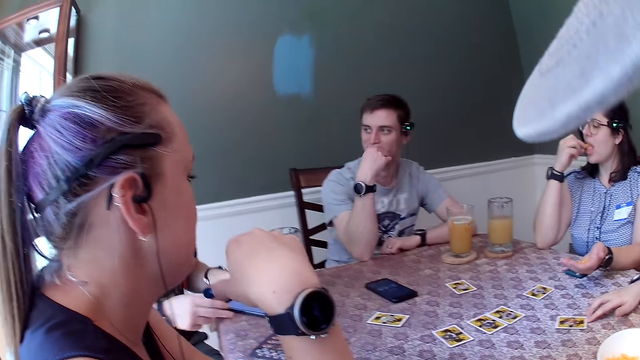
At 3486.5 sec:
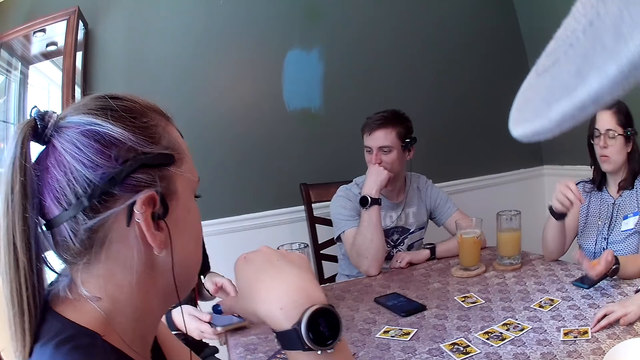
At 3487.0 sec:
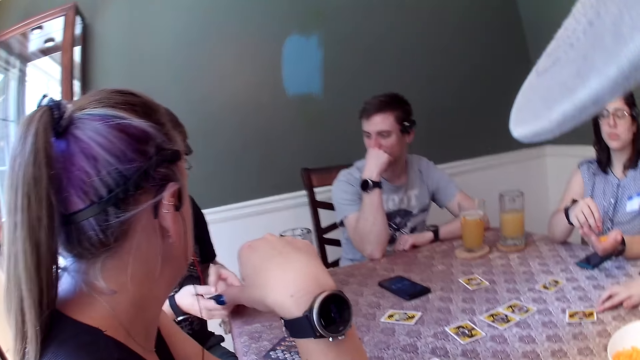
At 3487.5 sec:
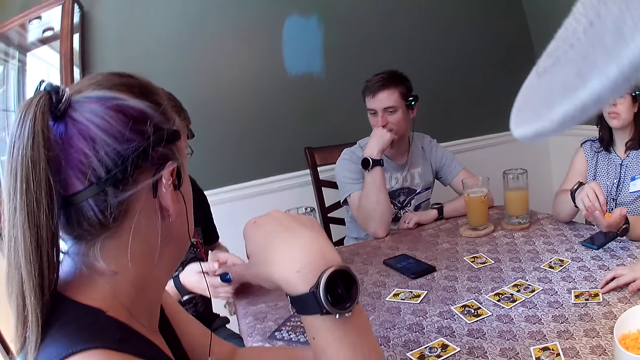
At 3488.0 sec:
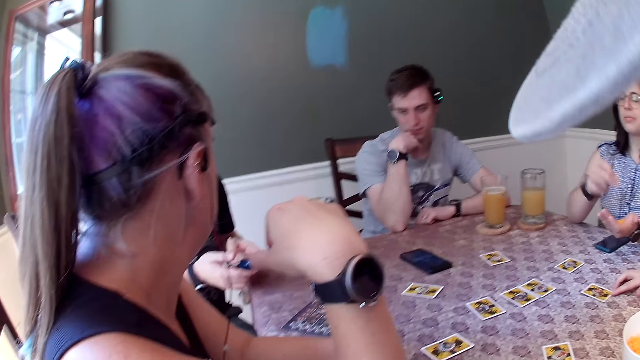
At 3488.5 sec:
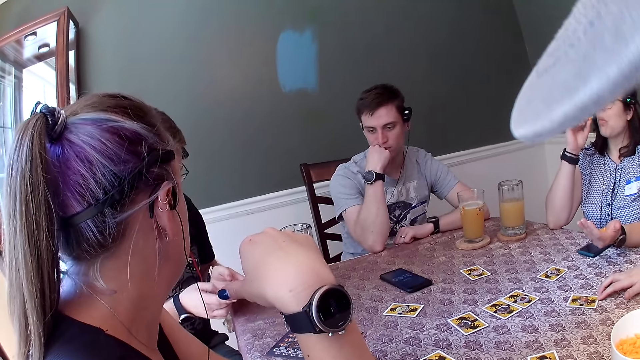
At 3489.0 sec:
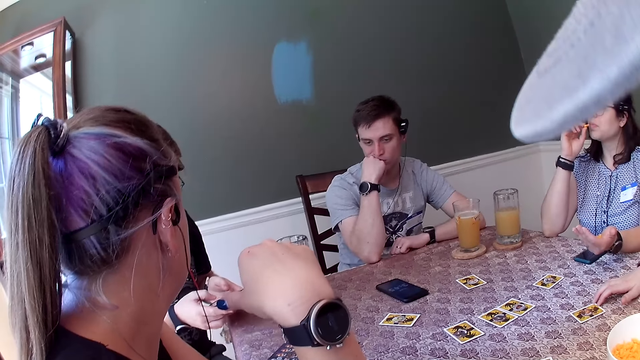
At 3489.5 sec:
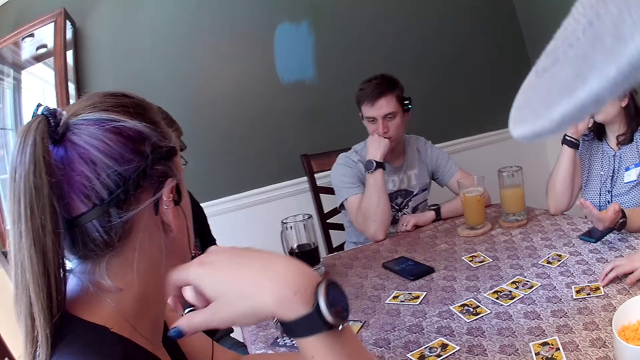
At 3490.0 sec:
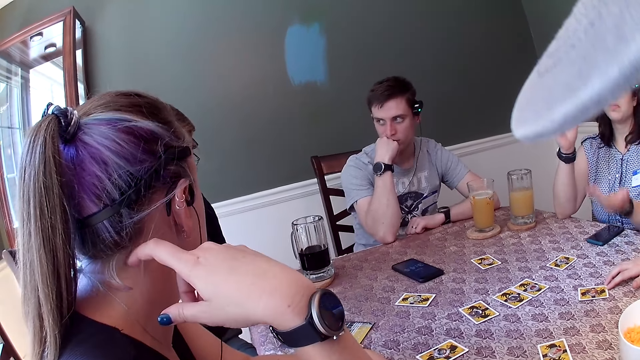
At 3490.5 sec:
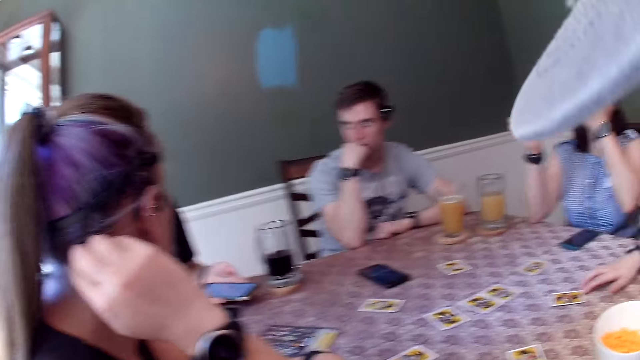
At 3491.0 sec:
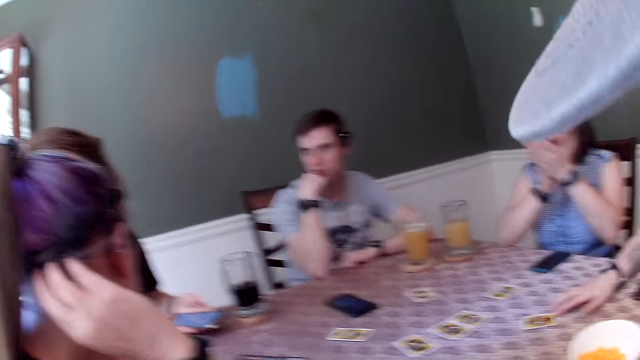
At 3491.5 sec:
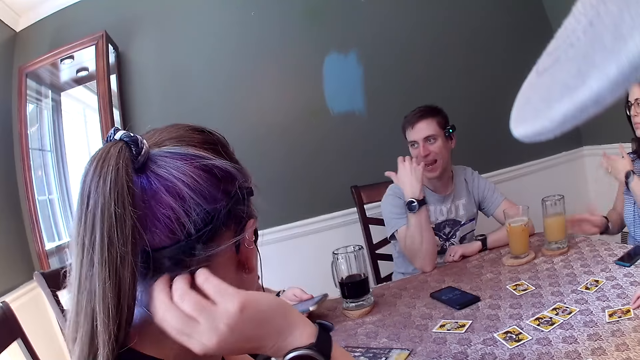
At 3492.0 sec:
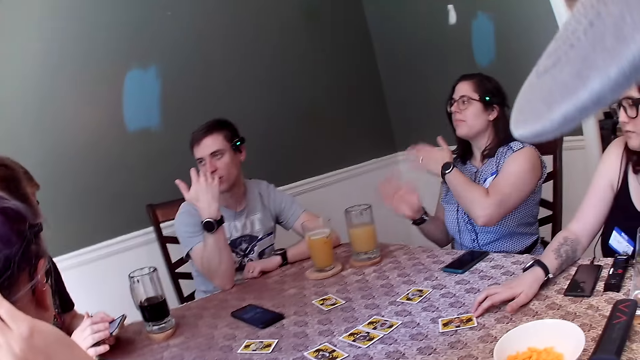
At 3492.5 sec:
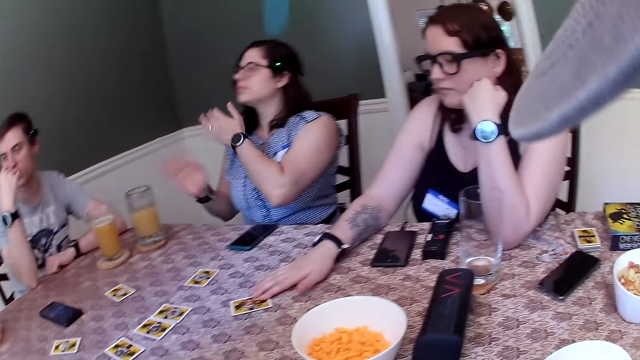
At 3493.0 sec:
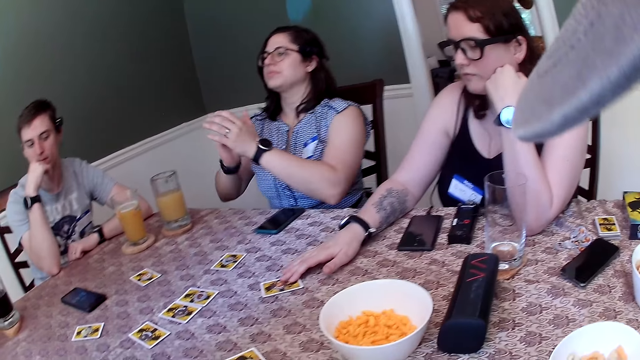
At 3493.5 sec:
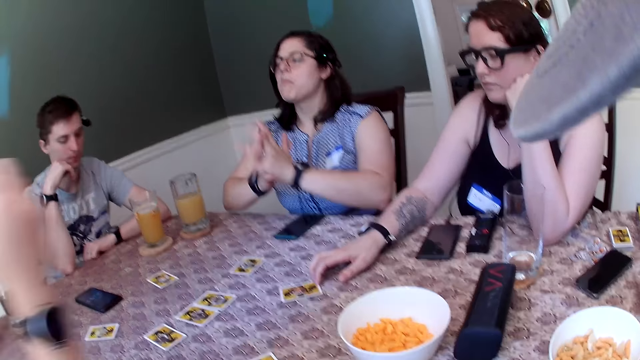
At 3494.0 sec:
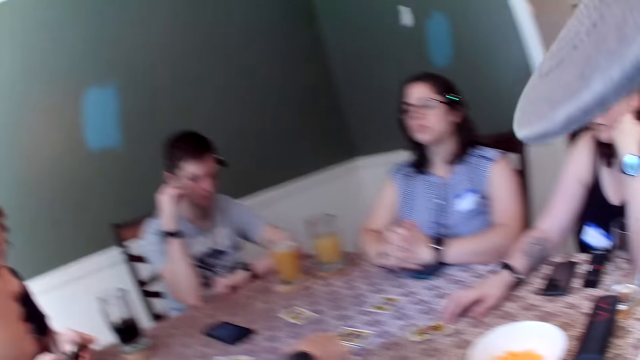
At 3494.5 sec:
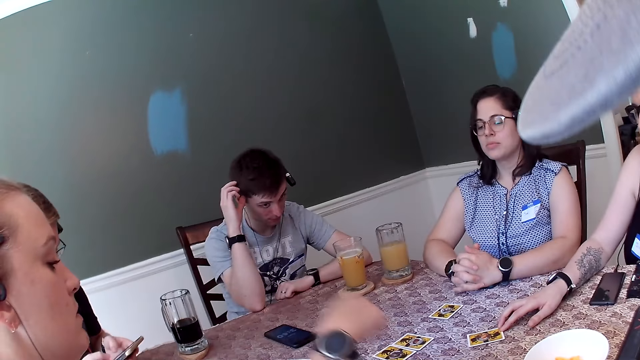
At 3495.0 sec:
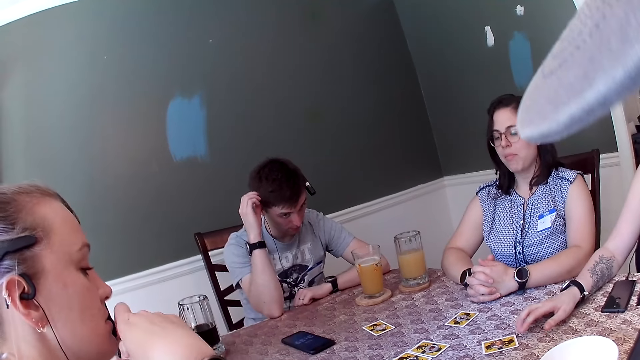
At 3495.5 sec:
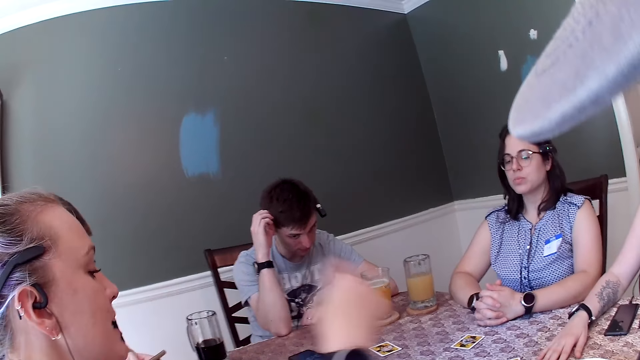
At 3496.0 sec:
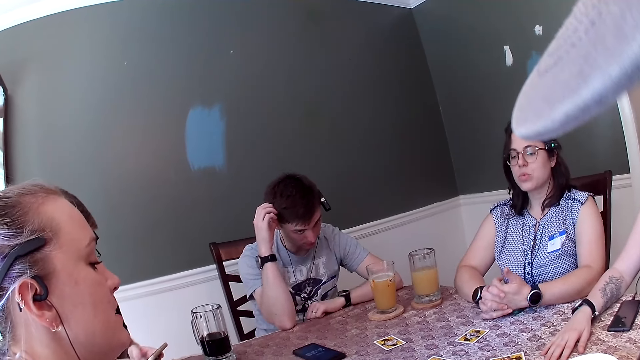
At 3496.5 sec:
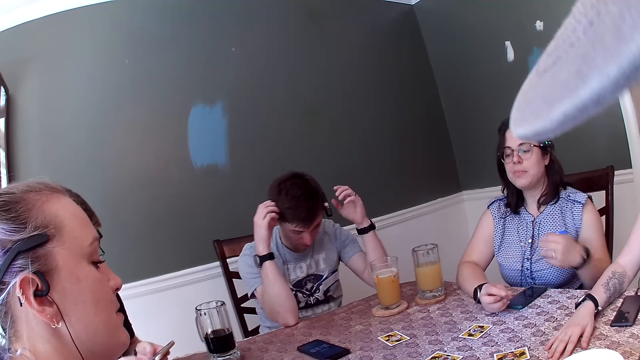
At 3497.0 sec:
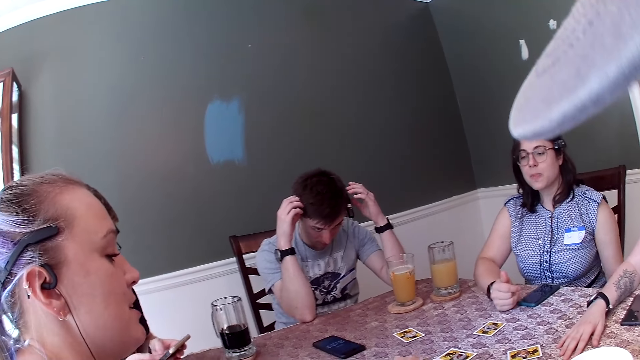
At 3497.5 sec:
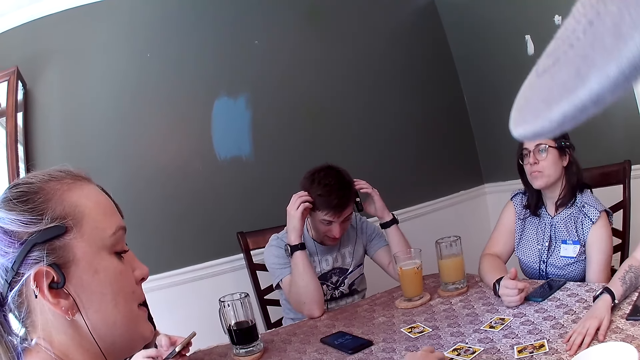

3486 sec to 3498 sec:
A man drops a book on the table with his hands, picks up the phone from the table with his hands and operates the phone. A woman eats the cheese puffs. The camera wearer pushes the bowl of biscuits on the table. Another woman touches the cards on the table with her right hand. Another woman moves the card on the table with her right hand.

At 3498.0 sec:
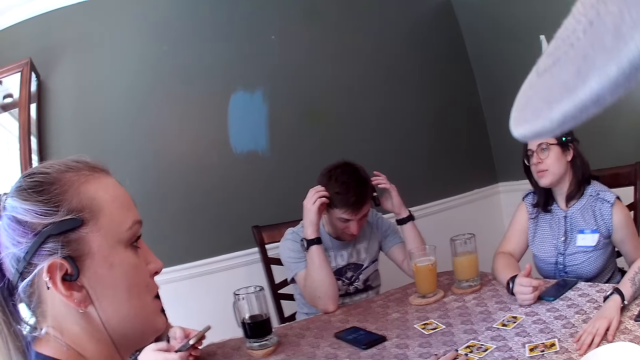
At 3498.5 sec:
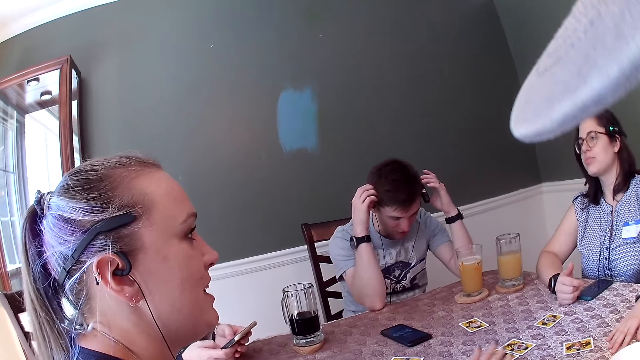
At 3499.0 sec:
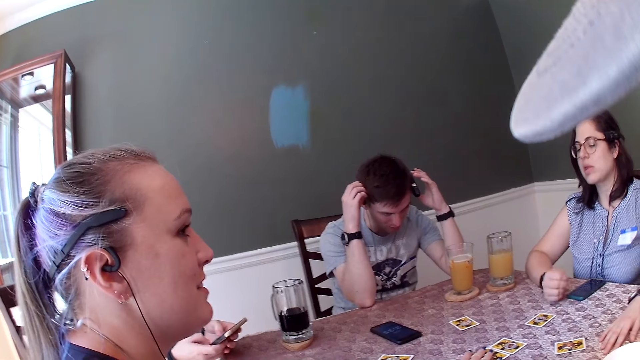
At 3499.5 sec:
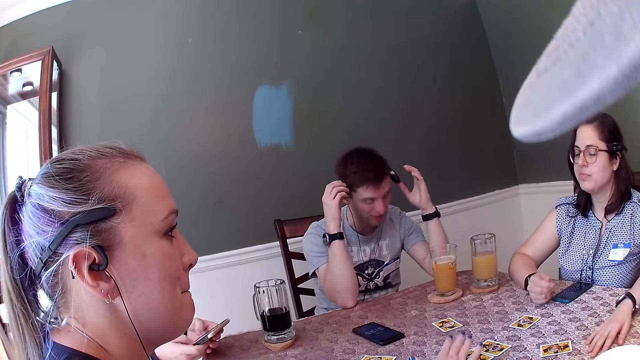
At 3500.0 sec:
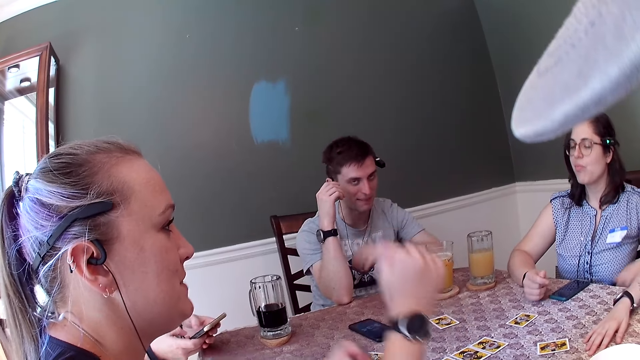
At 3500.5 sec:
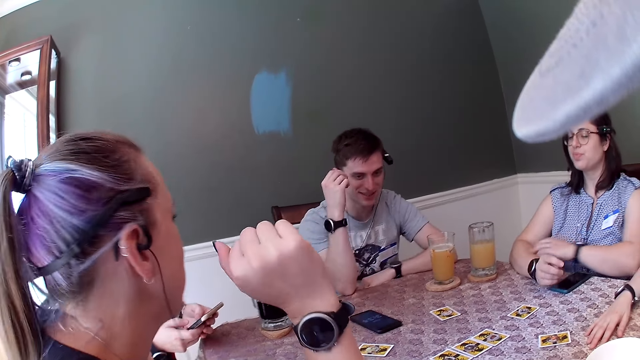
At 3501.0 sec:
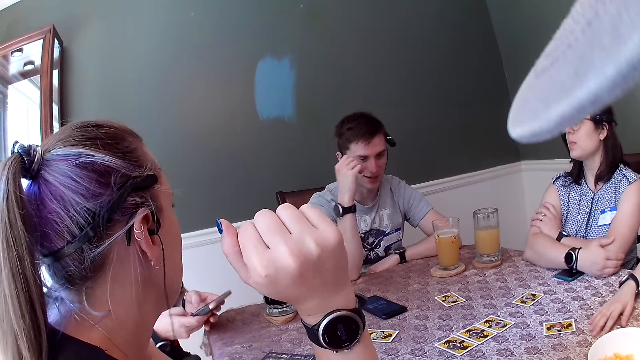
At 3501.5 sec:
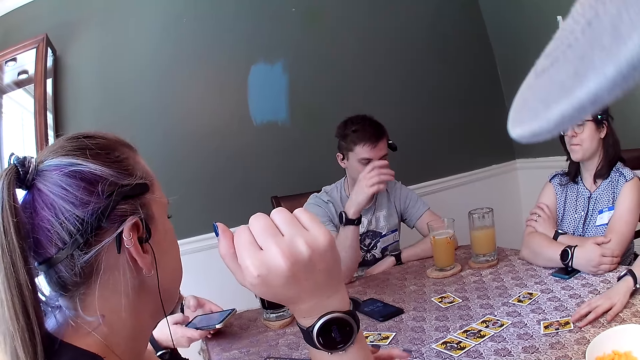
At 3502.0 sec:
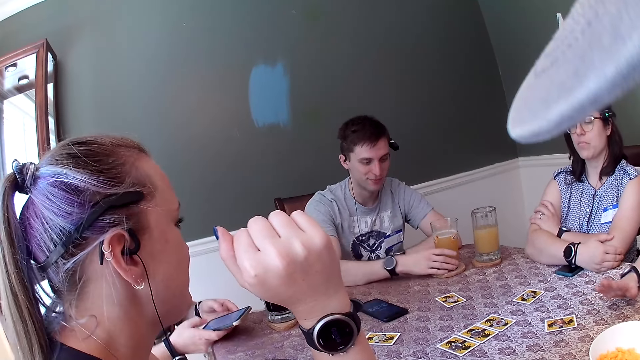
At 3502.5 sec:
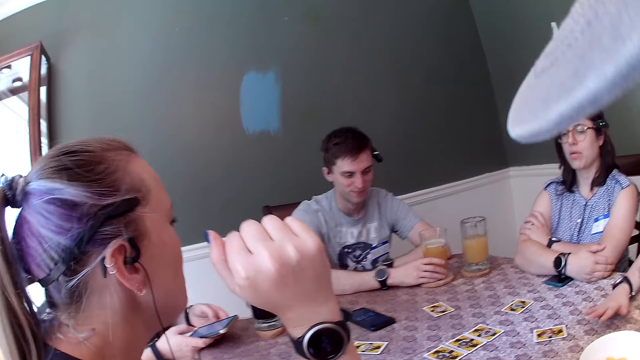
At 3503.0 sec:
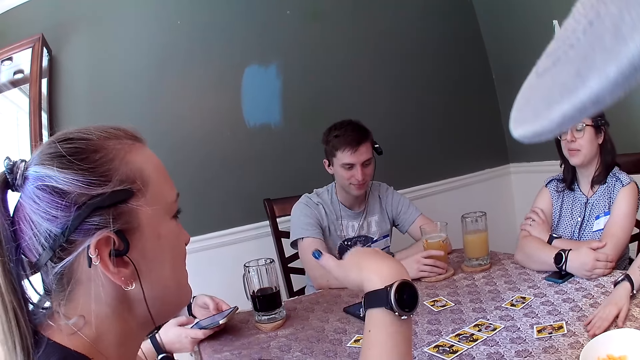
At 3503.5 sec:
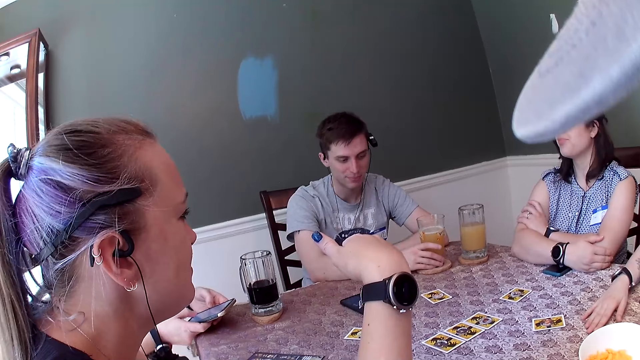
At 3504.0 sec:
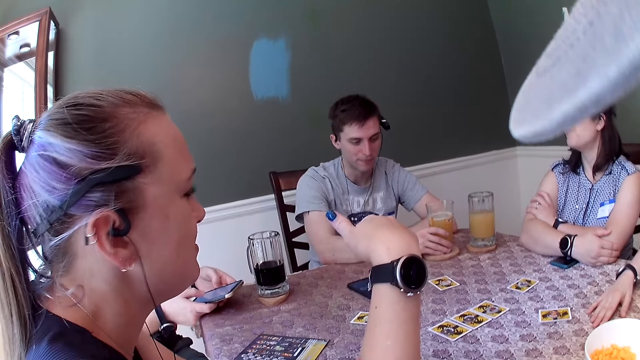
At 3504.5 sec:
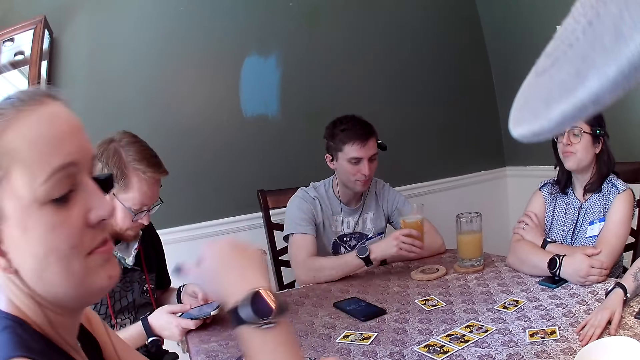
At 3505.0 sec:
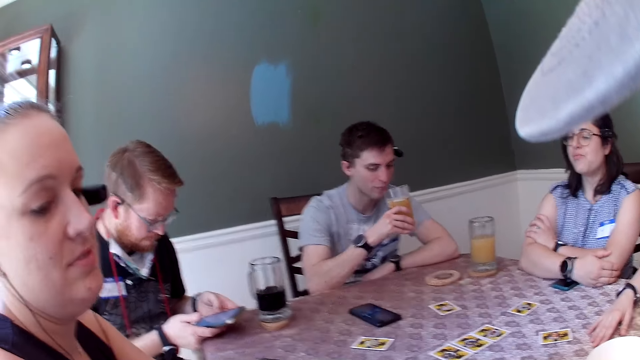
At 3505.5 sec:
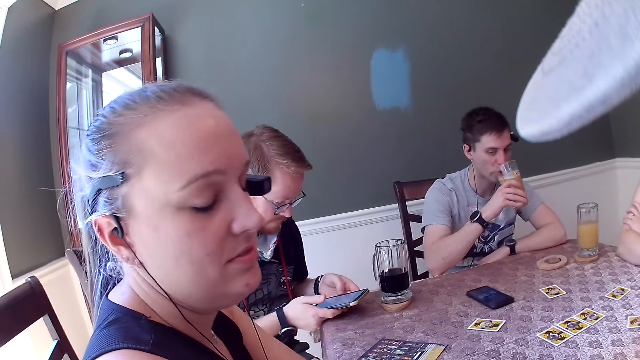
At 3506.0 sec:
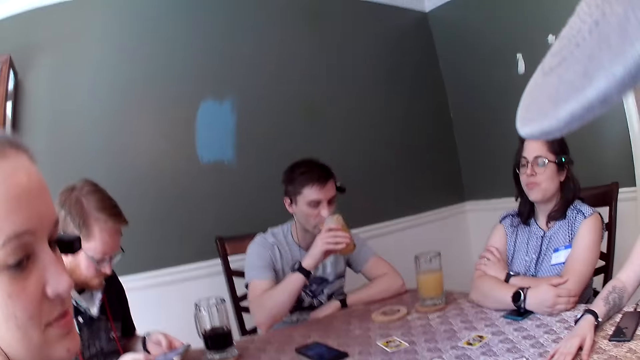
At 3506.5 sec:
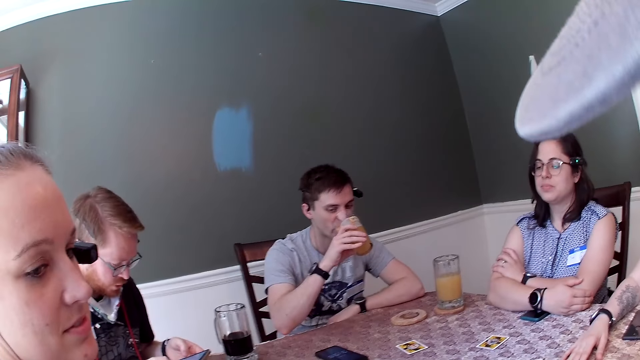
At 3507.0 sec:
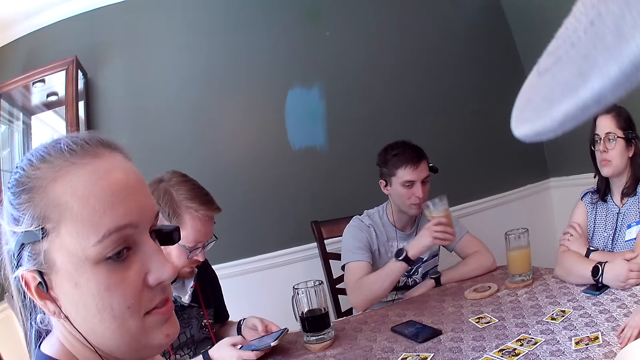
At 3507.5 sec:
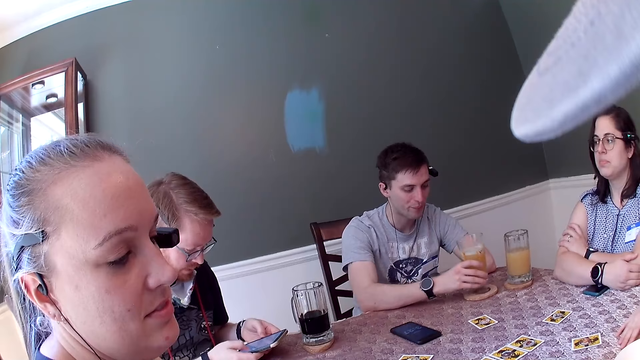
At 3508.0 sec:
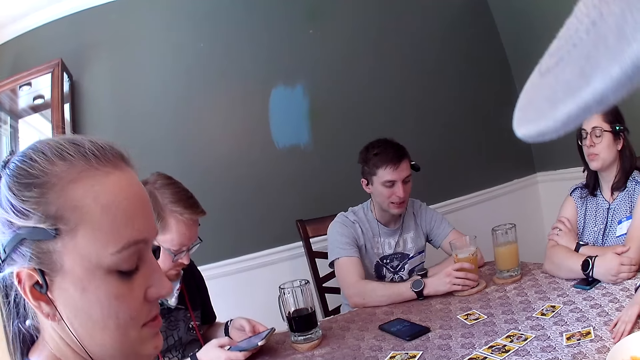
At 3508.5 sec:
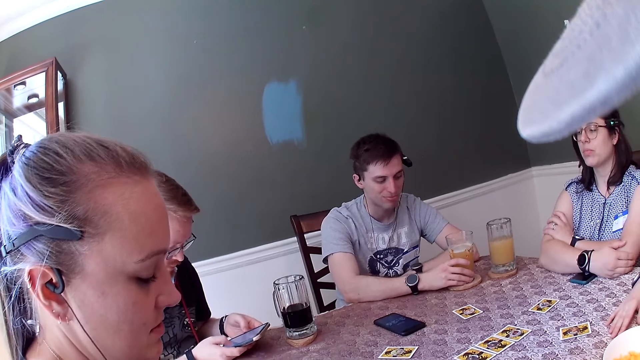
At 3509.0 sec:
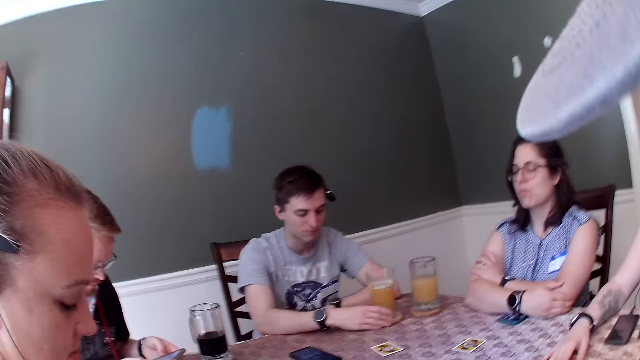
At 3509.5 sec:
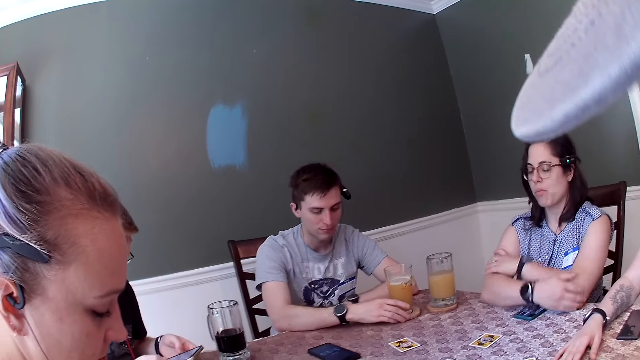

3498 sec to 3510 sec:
A man holds the cup of drink on the table with his right hand. The man lifts up the cup of drink from the table with his right hand. The man drinks from the cup. The man drops the cup of drink on the table with his right hand.
